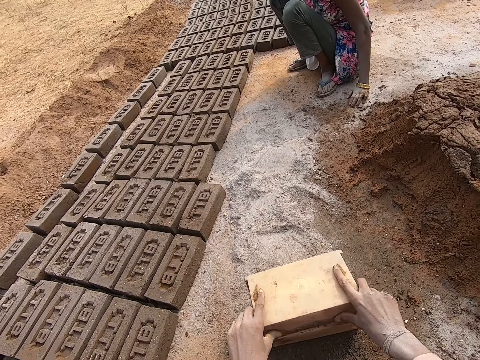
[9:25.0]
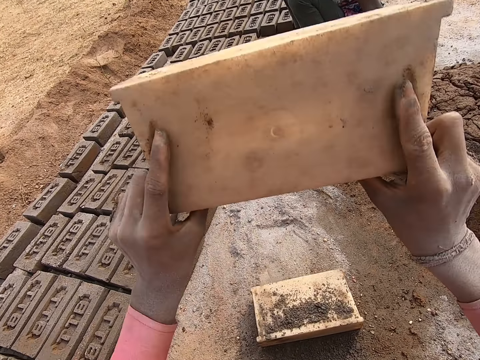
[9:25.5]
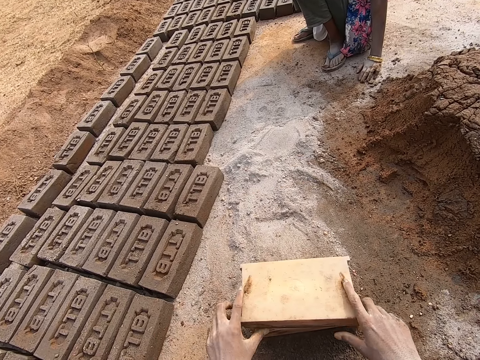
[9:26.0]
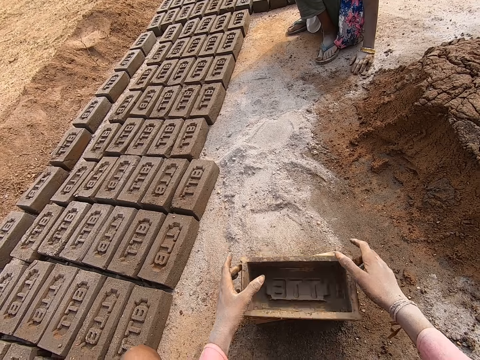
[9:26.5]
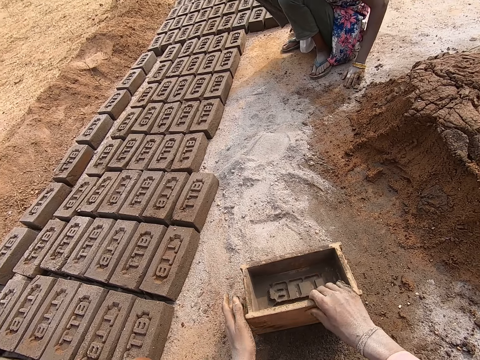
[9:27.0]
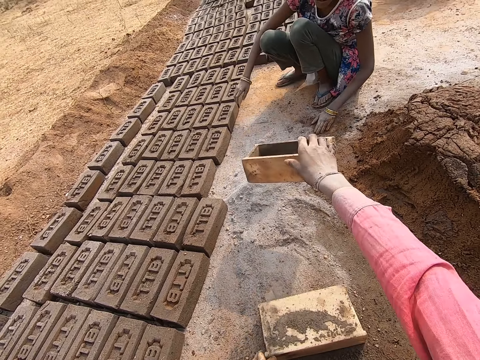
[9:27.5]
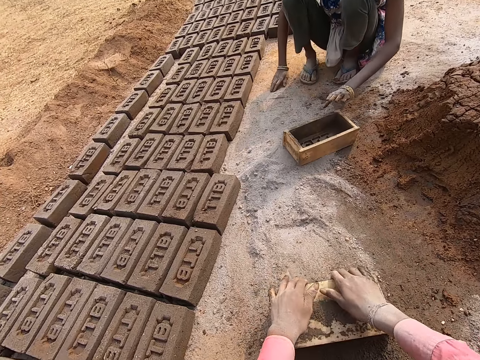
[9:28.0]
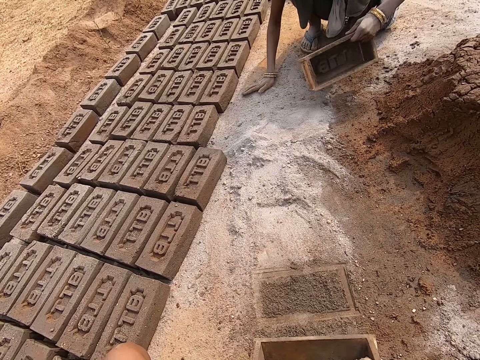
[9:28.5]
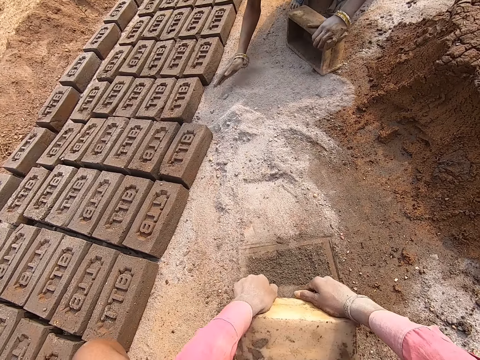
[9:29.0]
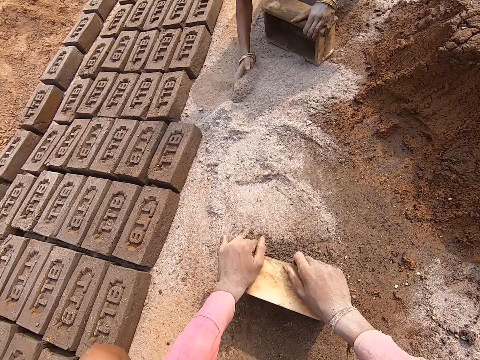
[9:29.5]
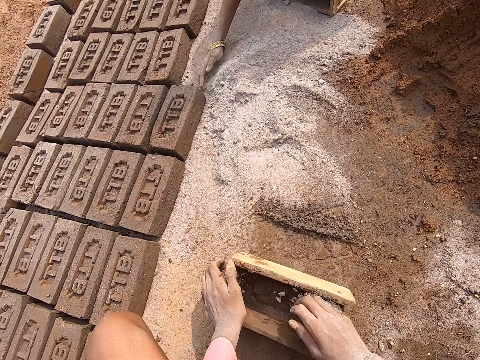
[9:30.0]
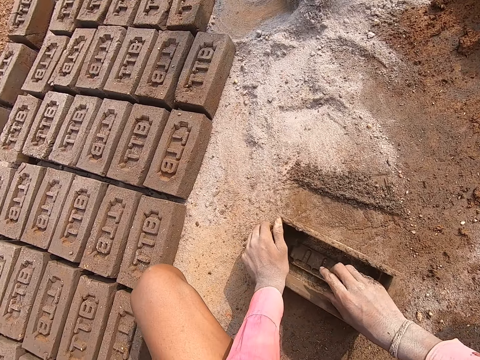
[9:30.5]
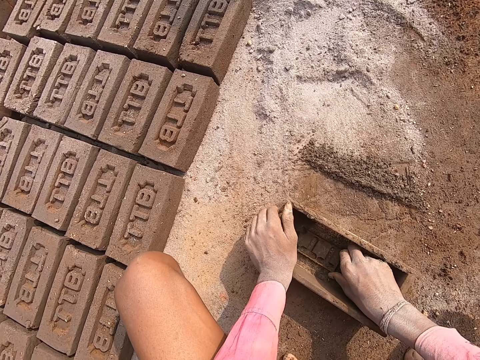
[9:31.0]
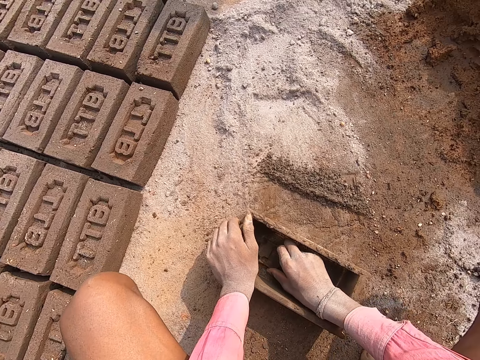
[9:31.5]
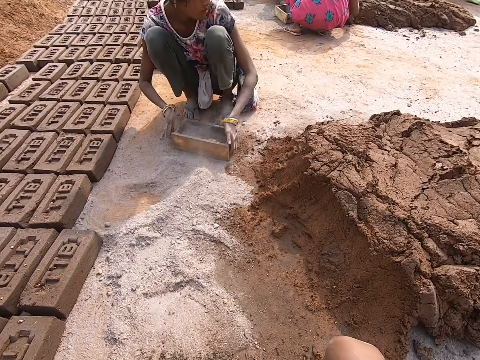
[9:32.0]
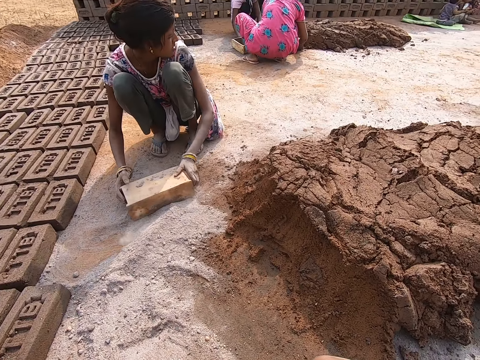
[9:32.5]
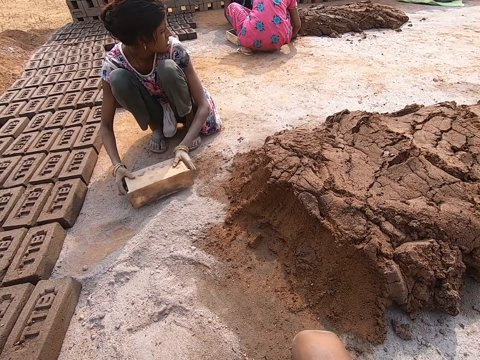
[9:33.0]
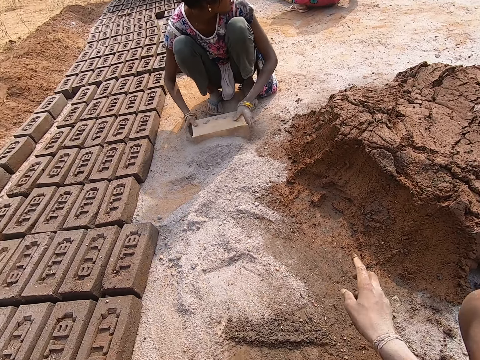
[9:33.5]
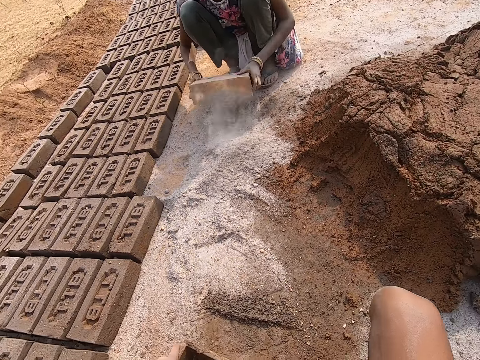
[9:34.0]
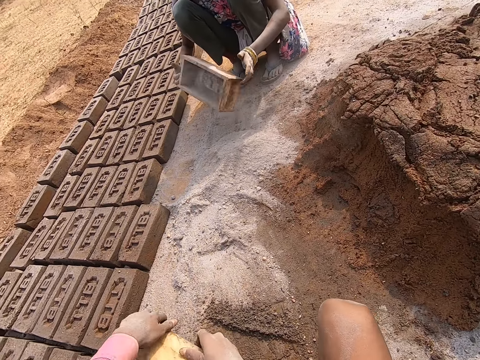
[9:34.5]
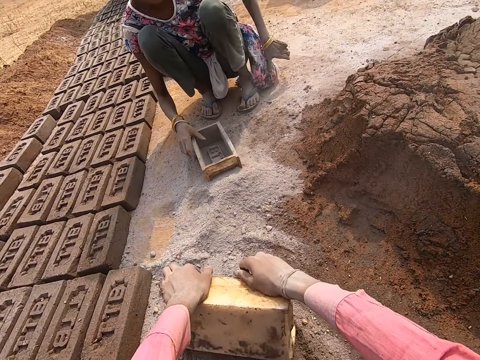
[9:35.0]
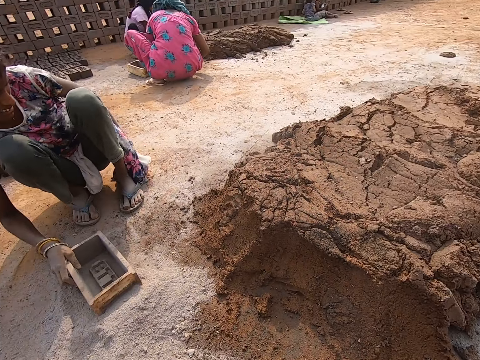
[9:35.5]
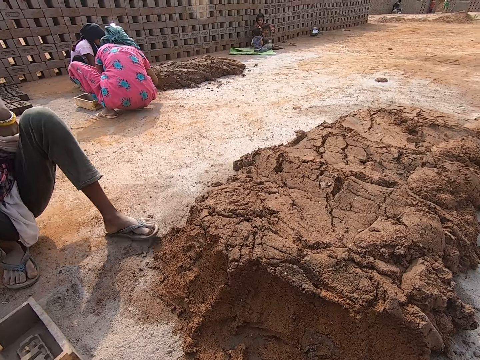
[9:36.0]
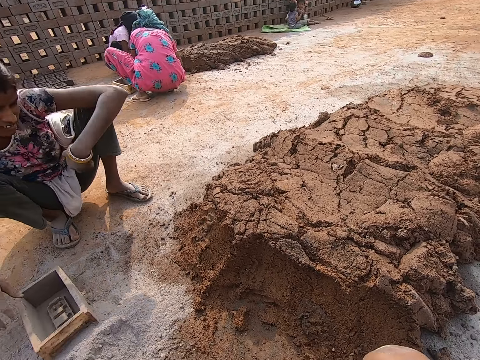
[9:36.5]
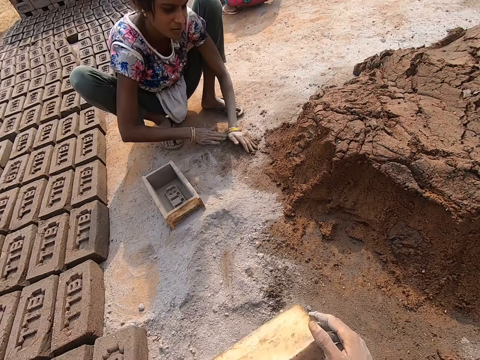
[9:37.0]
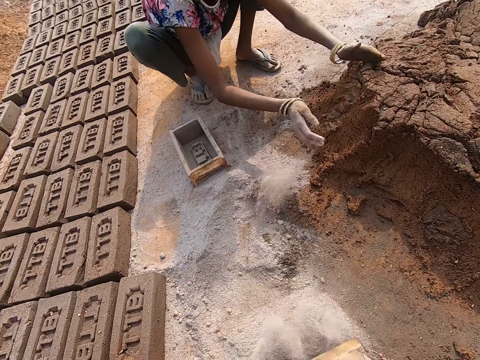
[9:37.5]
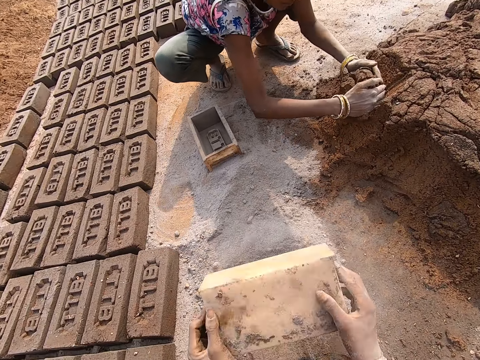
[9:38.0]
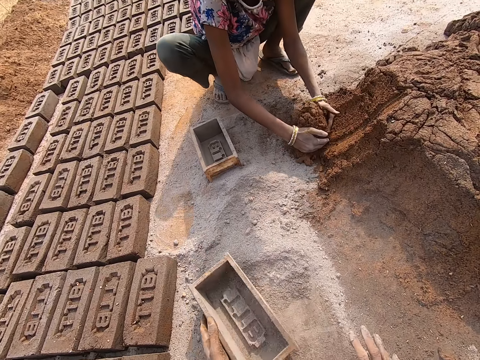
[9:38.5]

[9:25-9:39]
The camera wearer hits the brickmould or brick molder. They throw the brick molder to a person. The person picks up the brick molder, collects sand, and dusts the brick molder. The camera wearer puts soil in the brickmould. They dust the brick molder. The person collects mud.

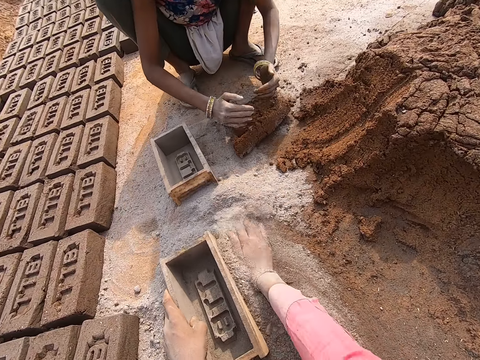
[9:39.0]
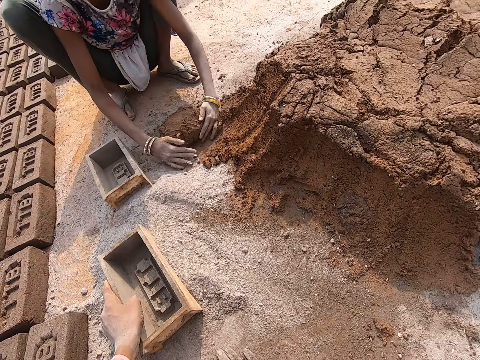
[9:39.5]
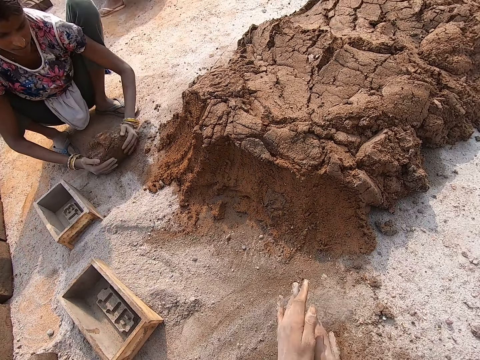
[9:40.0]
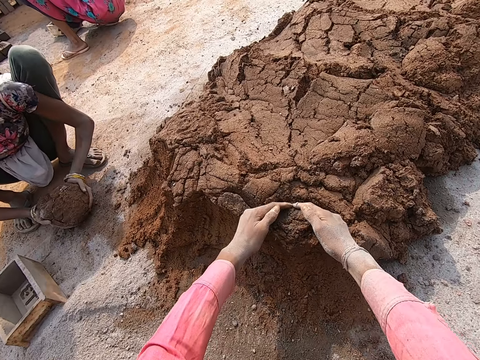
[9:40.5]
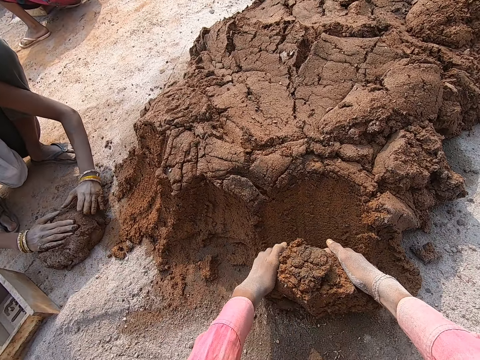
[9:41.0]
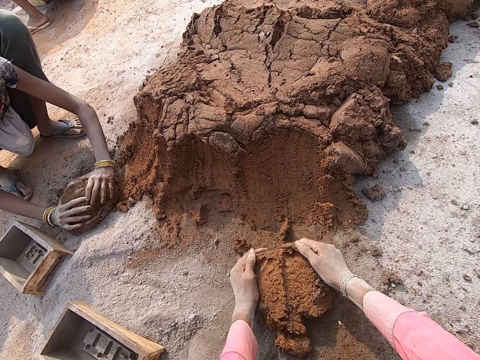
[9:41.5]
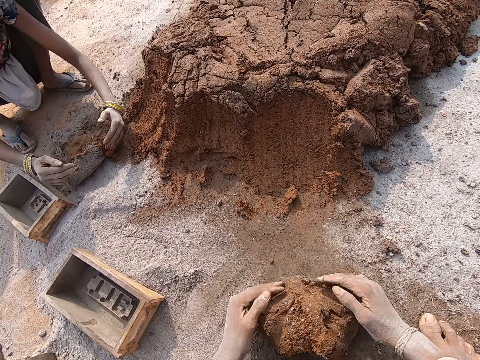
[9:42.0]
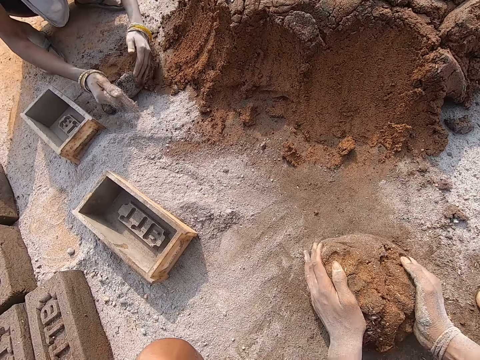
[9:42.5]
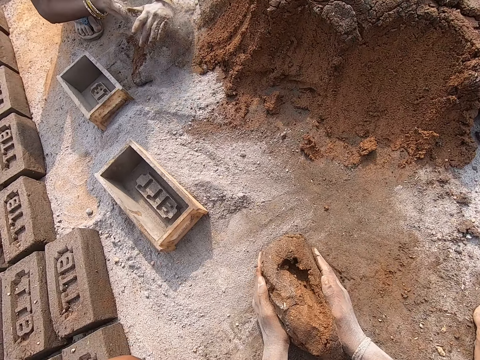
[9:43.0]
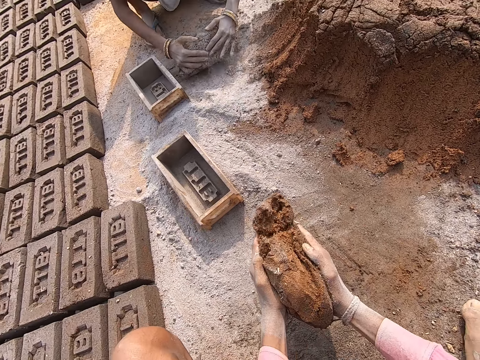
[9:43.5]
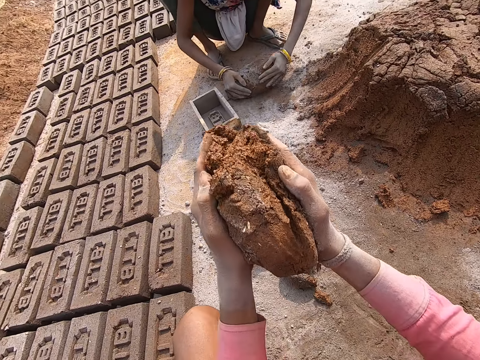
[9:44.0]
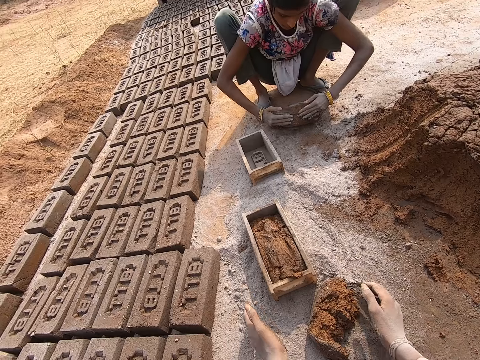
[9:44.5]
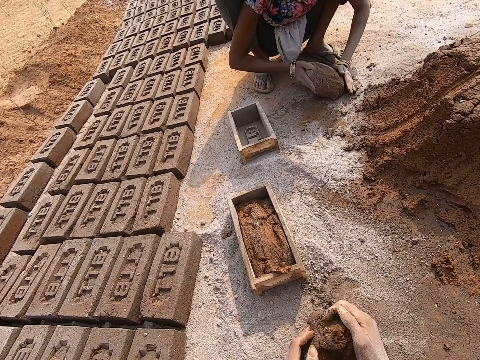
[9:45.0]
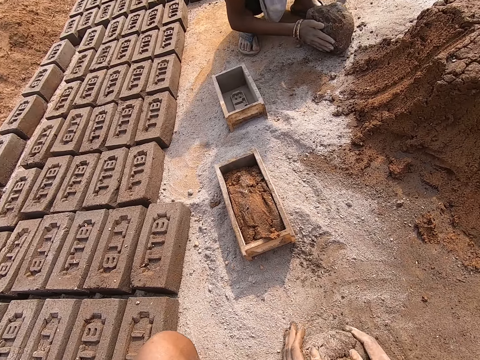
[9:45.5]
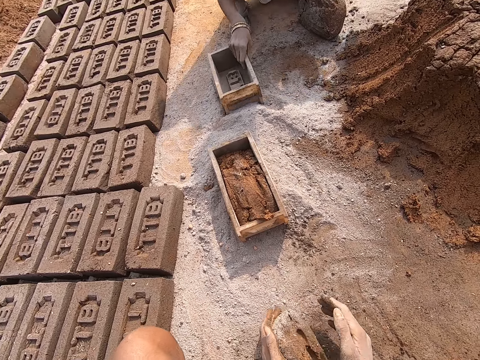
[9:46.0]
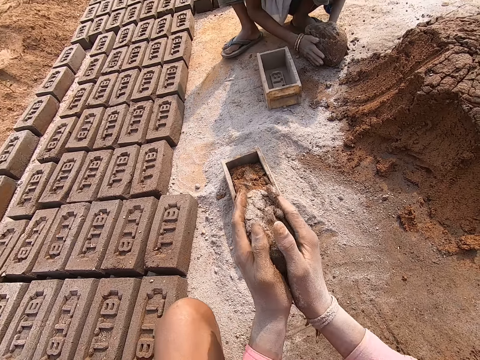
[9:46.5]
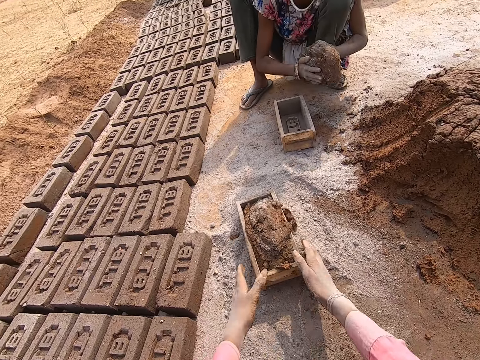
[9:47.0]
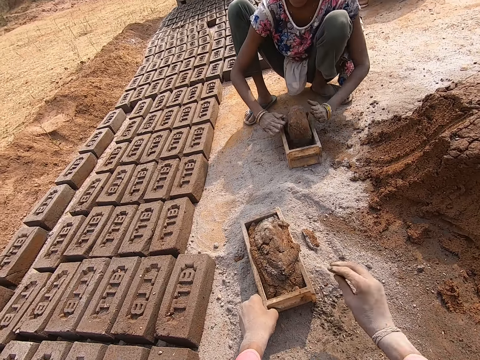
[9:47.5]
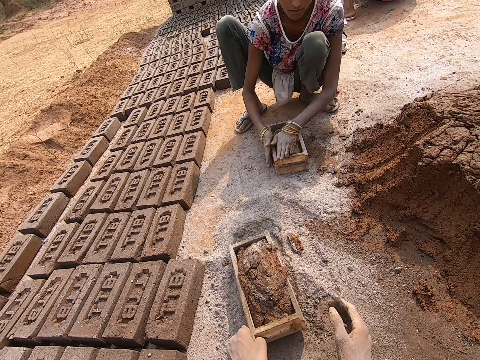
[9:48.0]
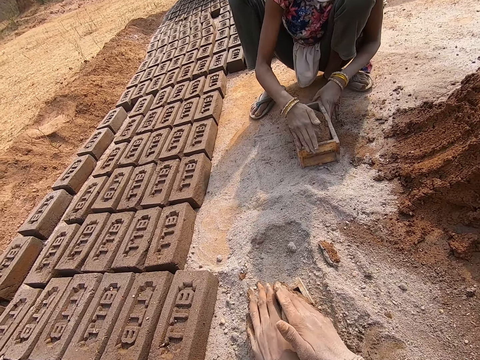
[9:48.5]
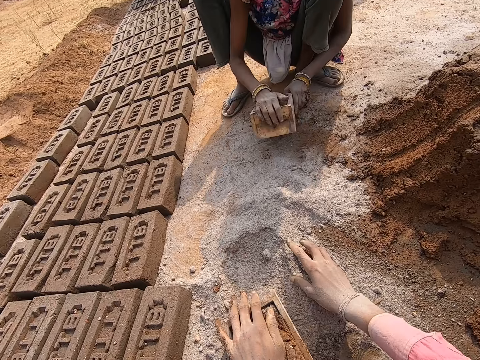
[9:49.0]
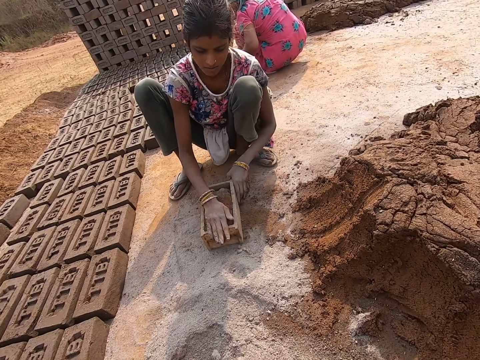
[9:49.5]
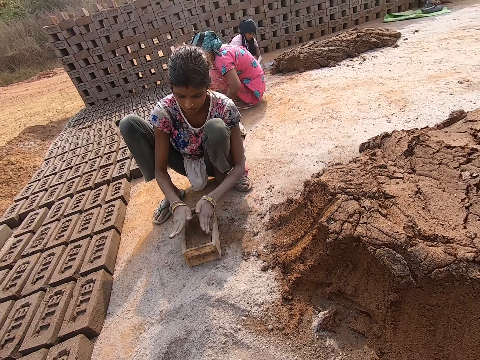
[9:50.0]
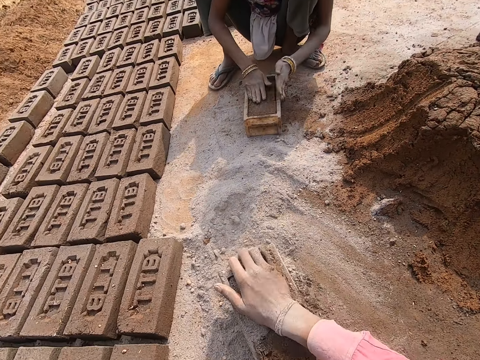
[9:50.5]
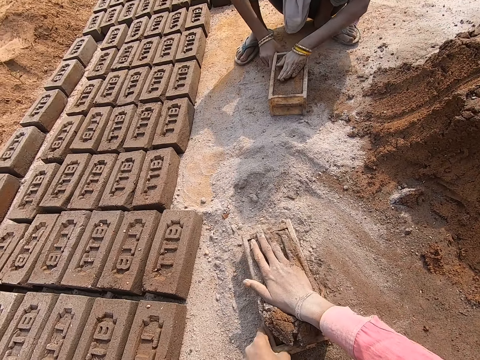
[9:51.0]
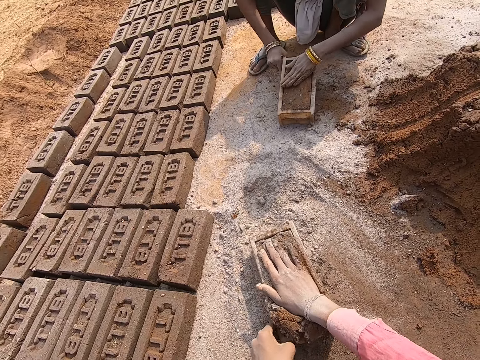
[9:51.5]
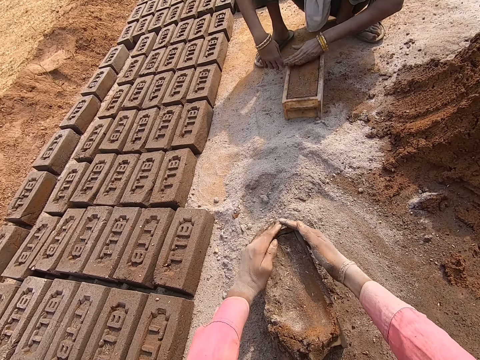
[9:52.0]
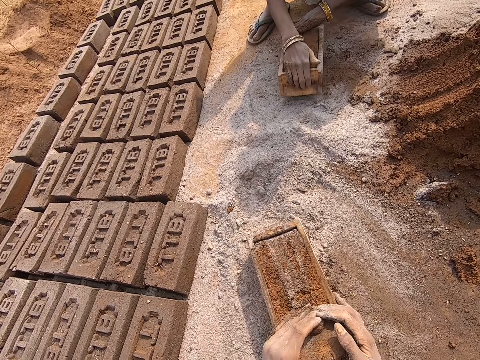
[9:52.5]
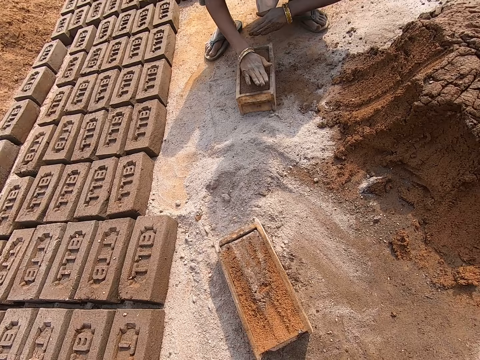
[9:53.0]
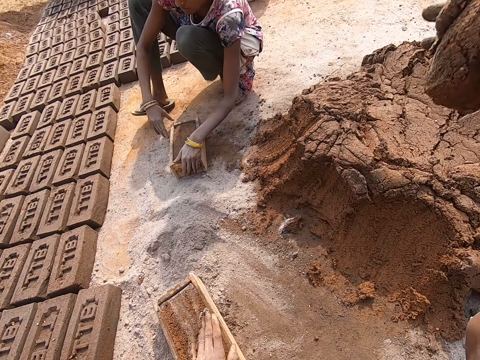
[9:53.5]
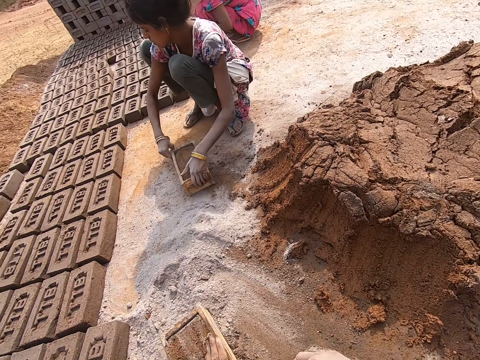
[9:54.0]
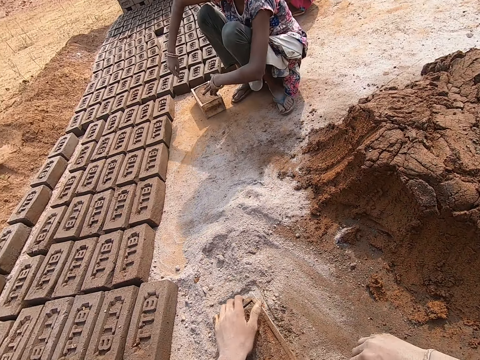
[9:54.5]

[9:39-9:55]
A person kneads the mud. The camera wearer takes the mud. The person dusts the mud. The camera wearer puts the mud in the brick molder or brickmould. They collect mud. The person picks up the brick molder. The camera wearer puts the mud in the brick molder. The person puts the mud in the brick molder and molds the mud. The camera wearer shapes the mud in the brick molder. They remove excess mud from the brickmould.
